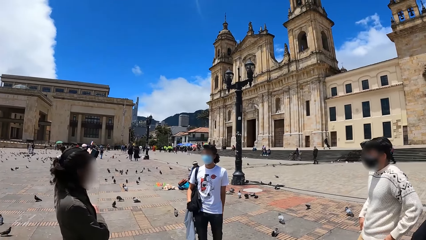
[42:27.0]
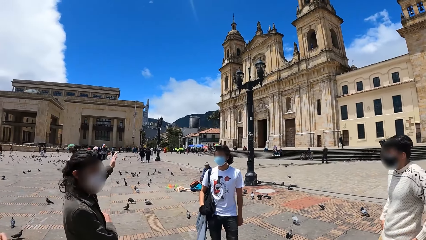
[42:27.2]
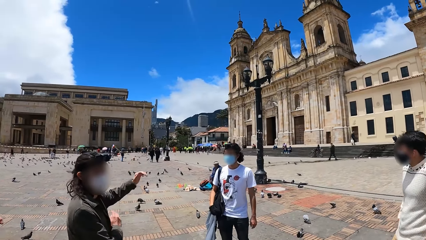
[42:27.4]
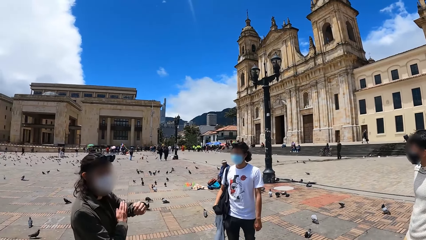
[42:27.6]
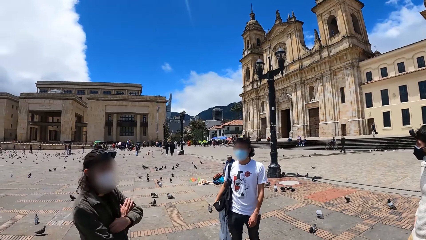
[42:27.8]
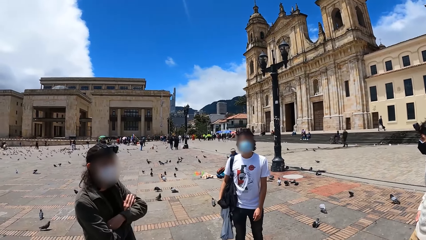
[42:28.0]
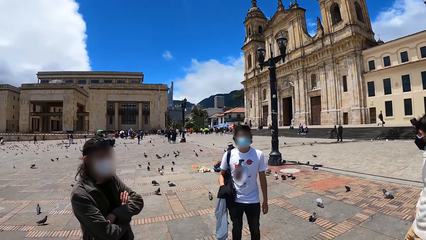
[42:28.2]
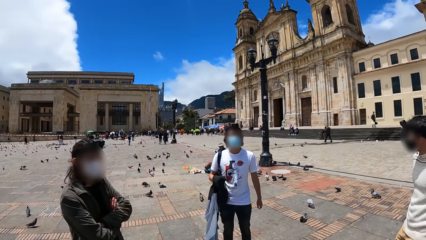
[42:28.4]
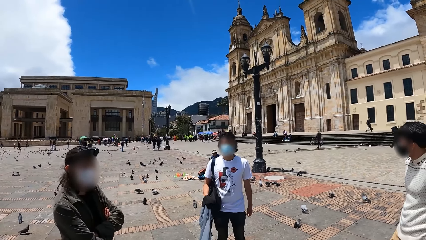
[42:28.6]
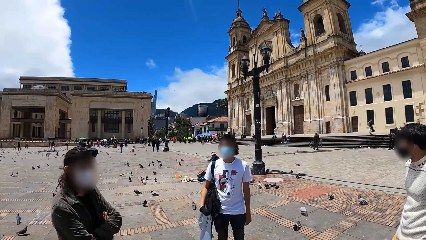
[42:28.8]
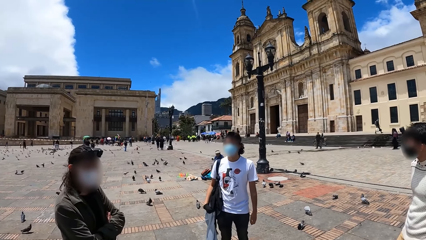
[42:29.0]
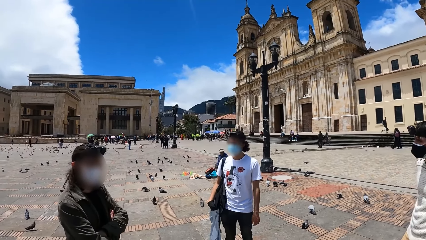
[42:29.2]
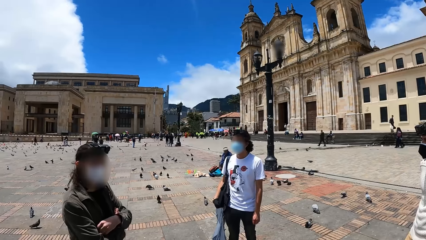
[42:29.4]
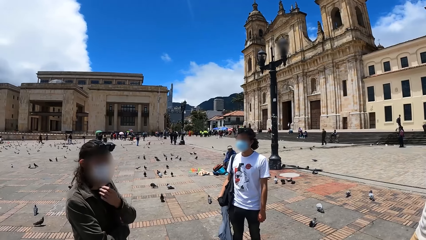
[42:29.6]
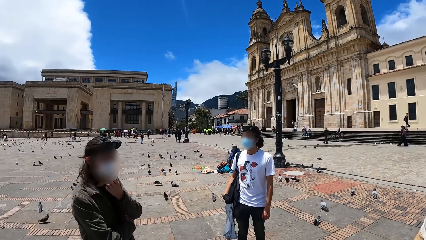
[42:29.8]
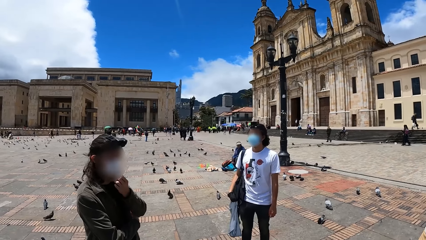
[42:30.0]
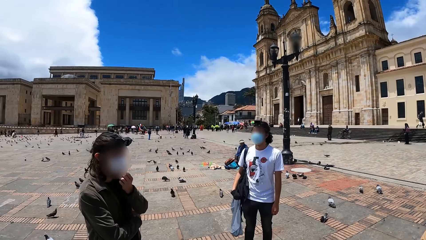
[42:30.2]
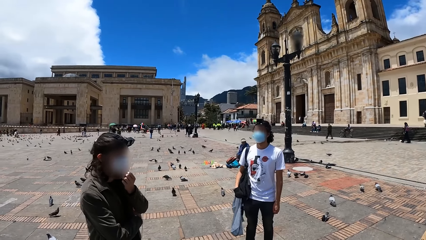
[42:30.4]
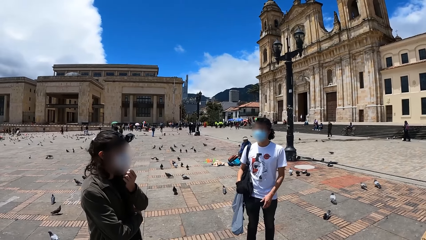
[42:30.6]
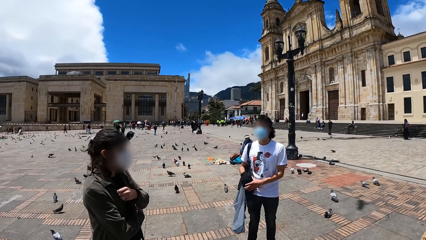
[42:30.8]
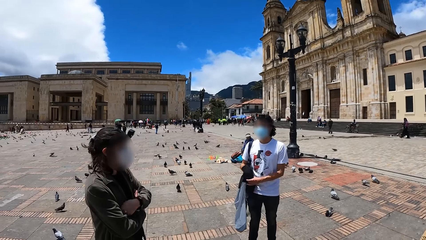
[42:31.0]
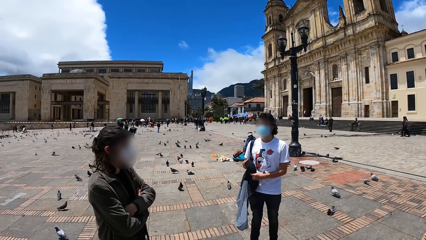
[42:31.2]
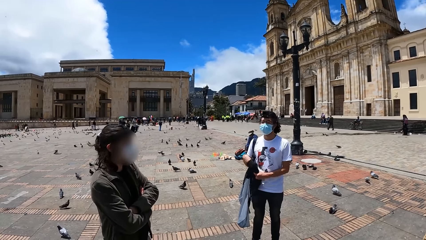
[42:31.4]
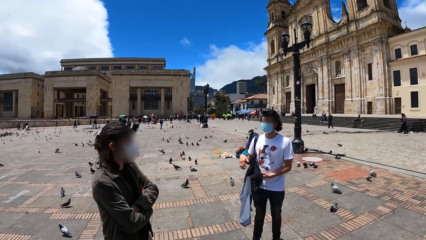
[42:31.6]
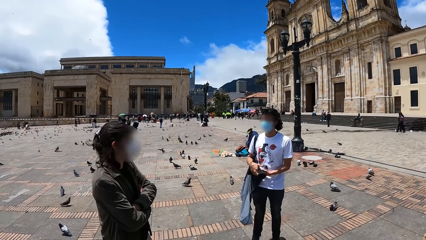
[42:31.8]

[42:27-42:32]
The camera wearer converses with his friends in a round circle.

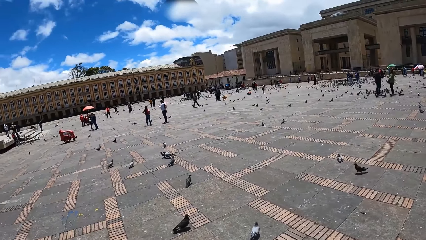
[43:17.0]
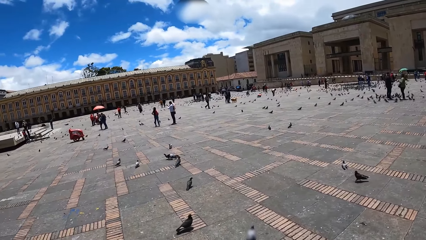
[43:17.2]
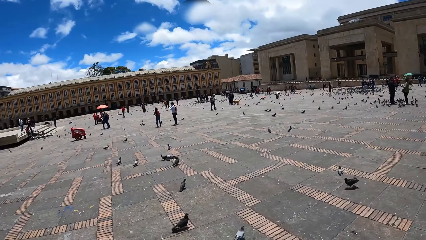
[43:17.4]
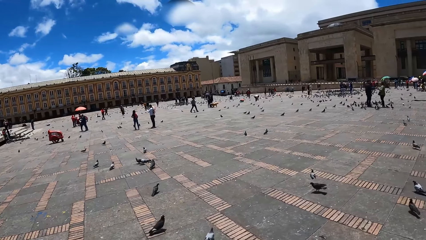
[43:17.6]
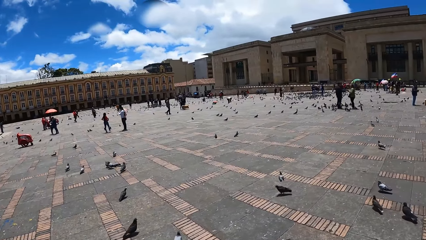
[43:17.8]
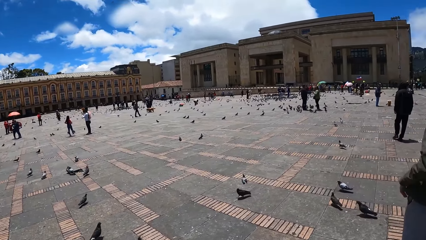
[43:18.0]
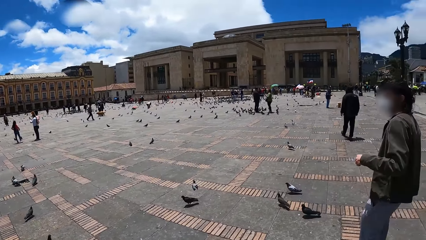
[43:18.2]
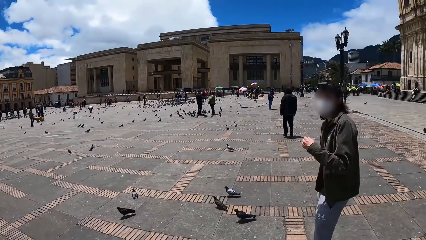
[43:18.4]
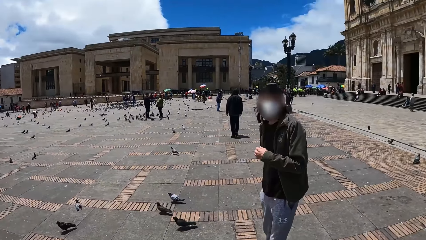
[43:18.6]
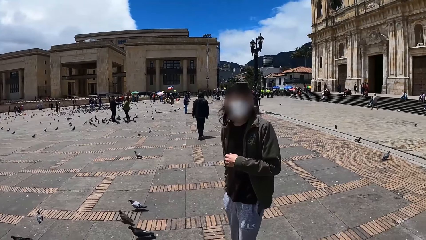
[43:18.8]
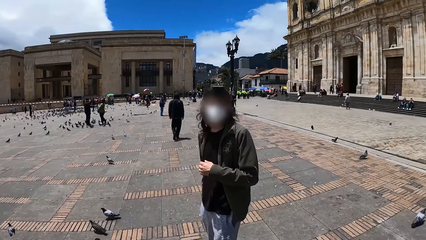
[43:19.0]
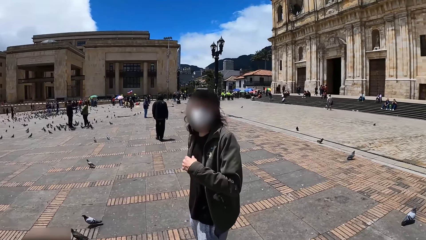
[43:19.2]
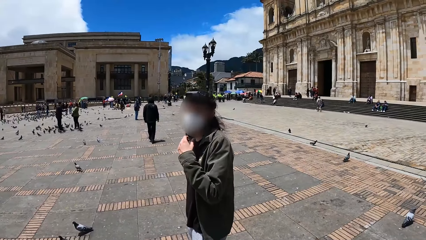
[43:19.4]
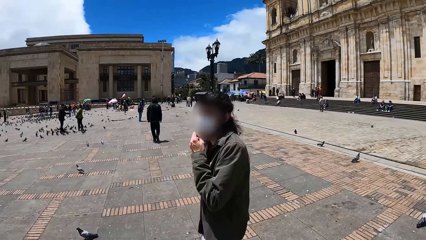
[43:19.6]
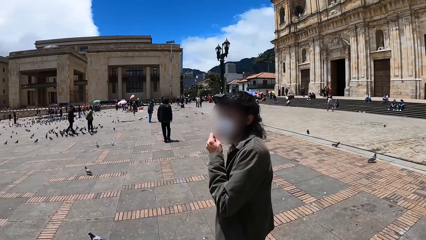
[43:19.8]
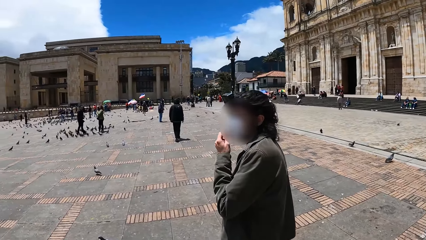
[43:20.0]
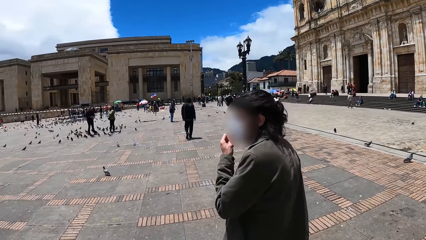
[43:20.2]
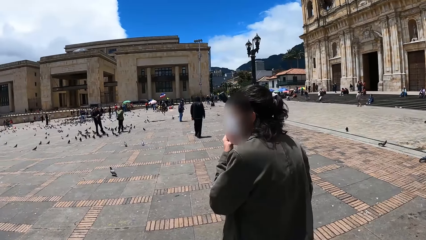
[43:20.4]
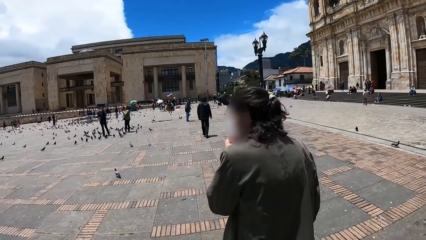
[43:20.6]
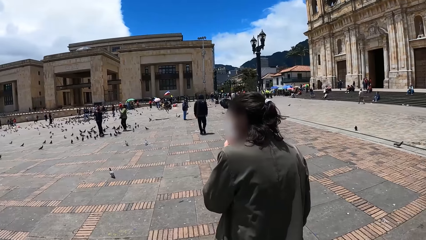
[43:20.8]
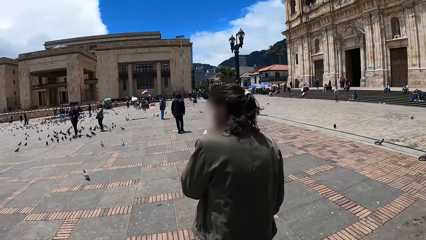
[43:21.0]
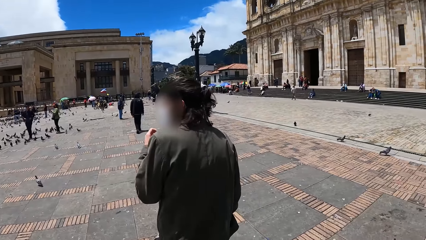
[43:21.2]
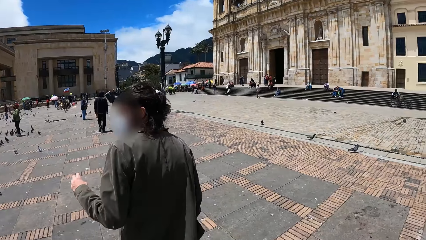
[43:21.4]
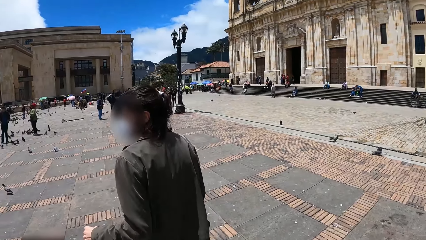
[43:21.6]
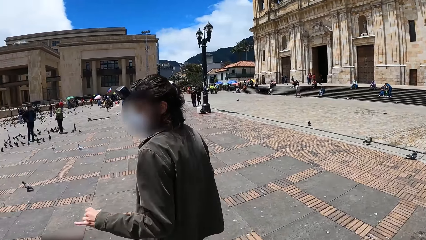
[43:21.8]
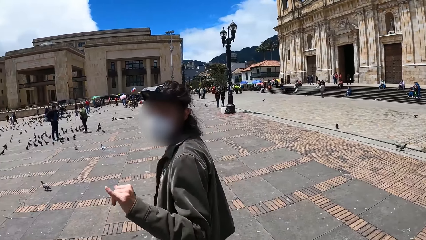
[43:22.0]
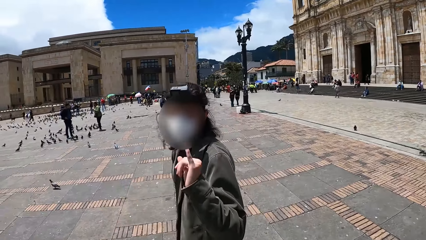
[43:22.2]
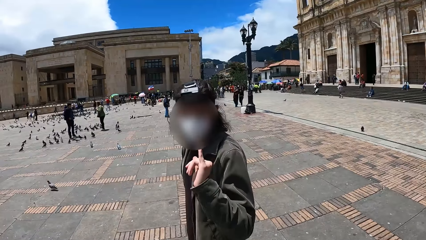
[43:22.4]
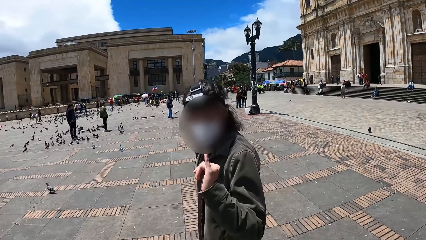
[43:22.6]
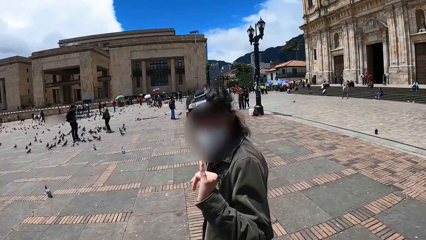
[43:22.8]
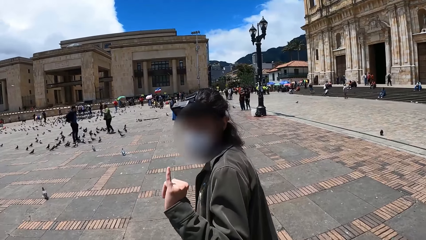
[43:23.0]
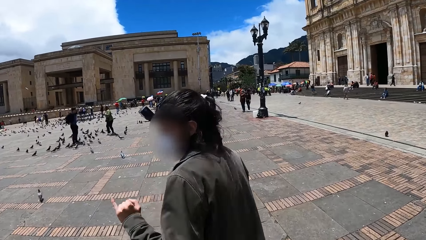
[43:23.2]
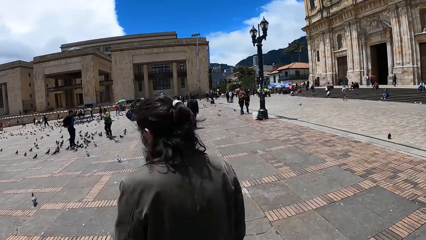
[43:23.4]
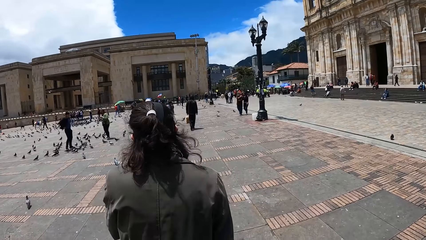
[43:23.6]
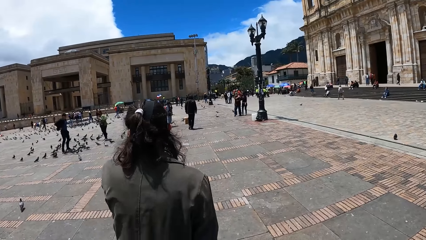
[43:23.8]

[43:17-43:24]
The camera wearer converses with a person.

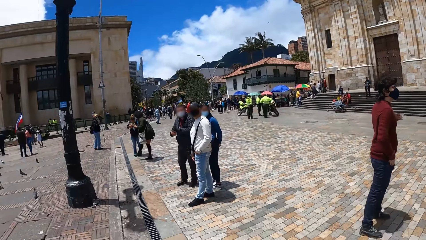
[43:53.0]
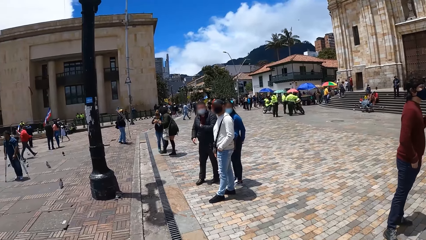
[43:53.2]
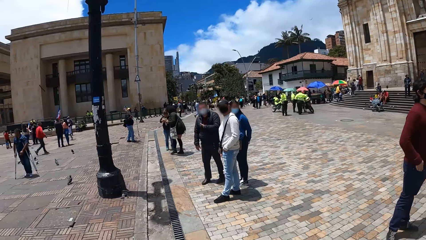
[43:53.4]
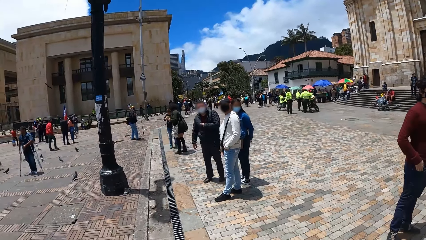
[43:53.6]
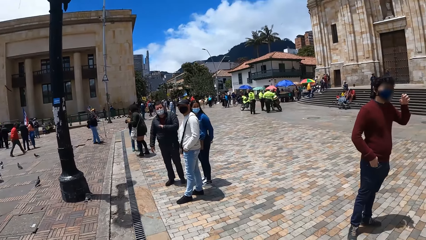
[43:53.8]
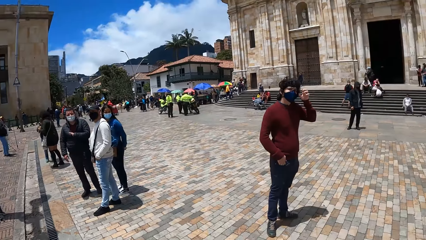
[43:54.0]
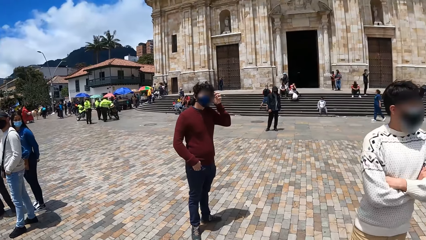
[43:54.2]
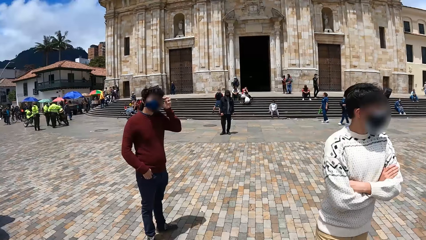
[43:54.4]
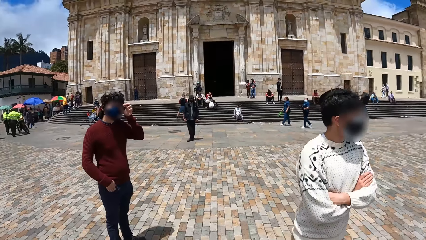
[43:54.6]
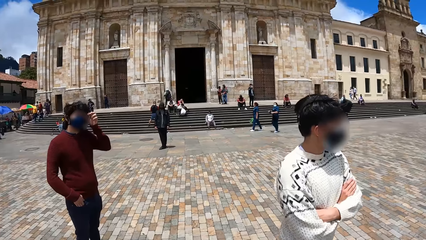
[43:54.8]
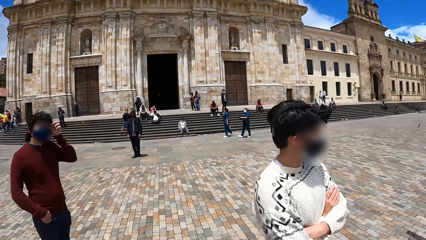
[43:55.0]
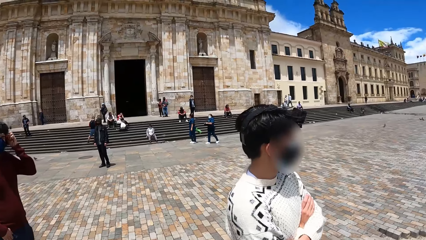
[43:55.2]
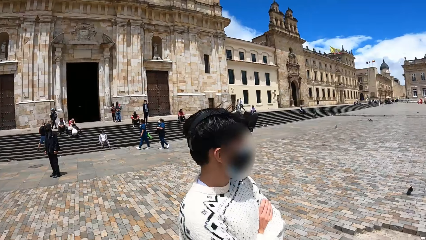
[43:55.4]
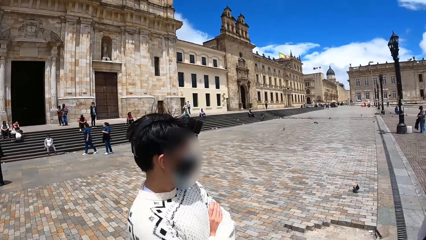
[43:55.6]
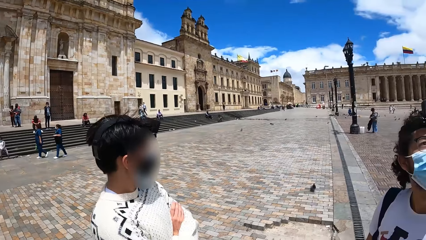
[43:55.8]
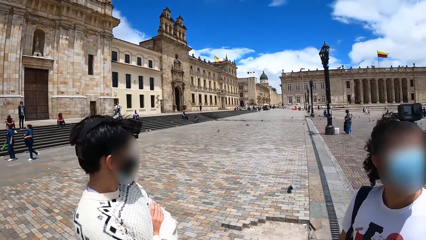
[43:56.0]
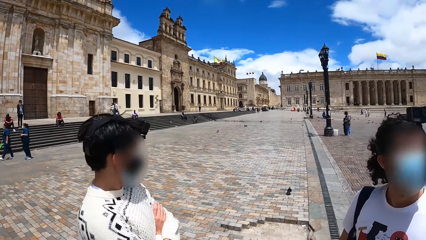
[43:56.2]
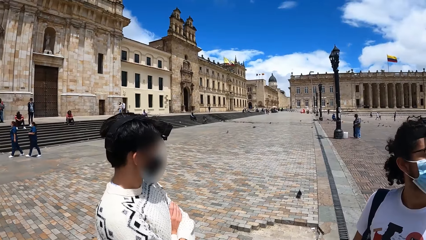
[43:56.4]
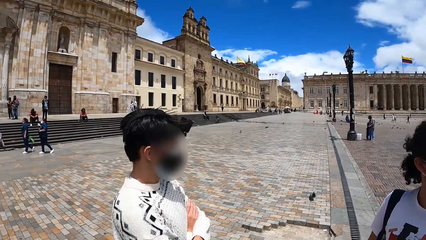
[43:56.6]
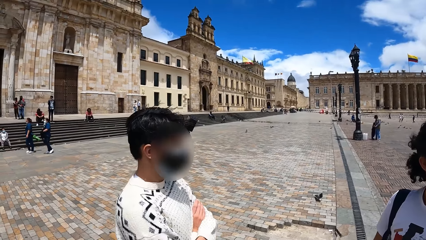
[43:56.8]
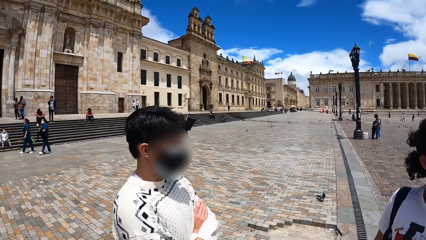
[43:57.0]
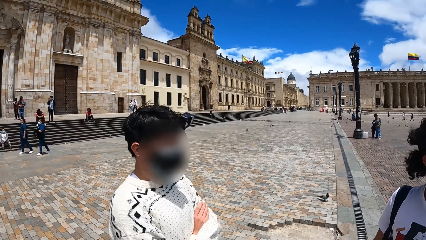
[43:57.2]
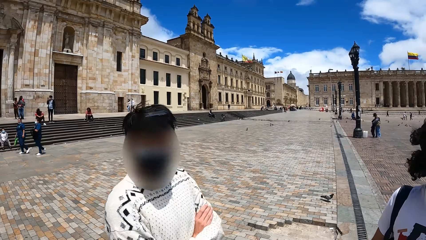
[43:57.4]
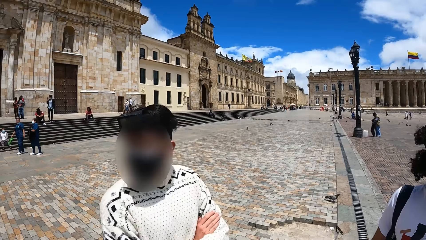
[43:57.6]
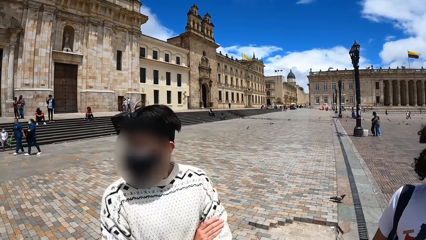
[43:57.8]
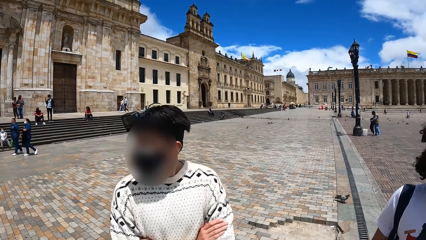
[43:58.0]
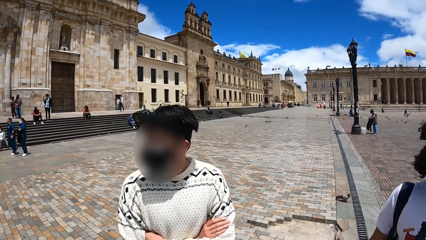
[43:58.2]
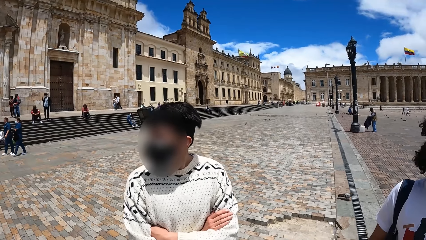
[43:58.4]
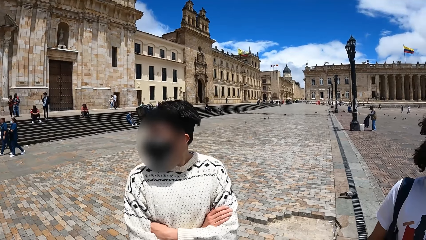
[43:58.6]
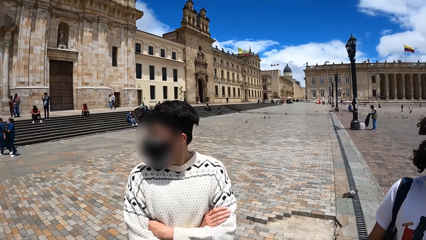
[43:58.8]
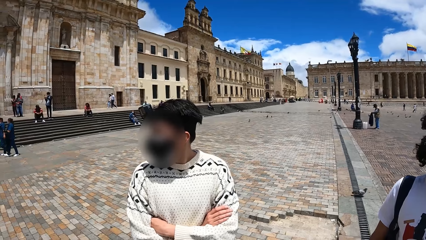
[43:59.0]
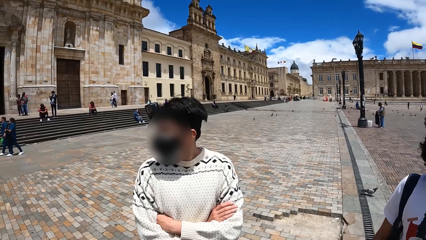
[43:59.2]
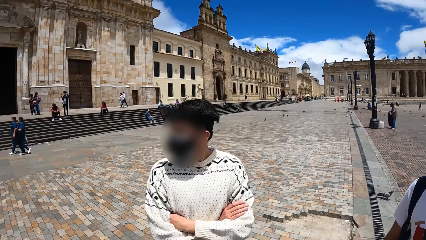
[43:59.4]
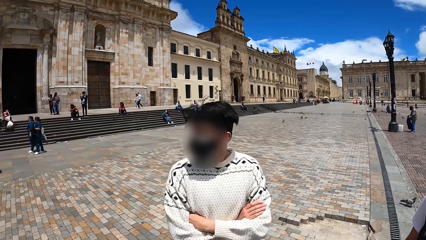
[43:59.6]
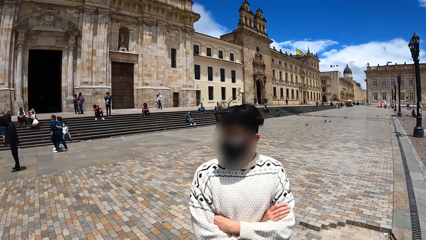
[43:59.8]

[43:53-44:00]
The camera wearer converses with his friends in a round circle.
